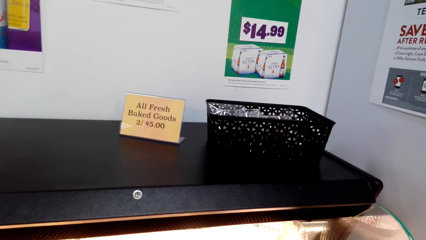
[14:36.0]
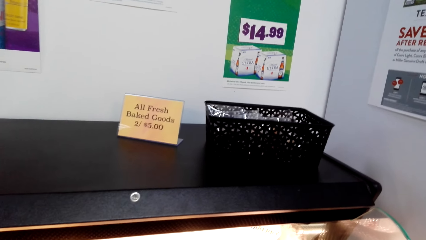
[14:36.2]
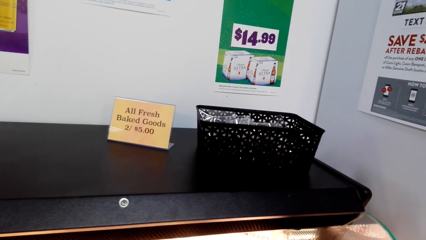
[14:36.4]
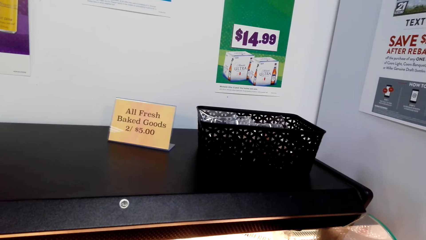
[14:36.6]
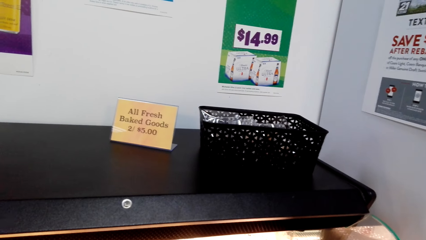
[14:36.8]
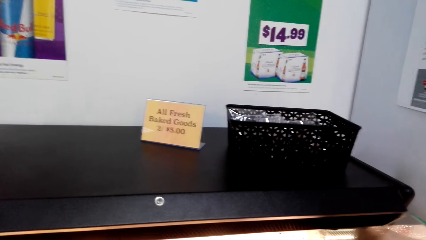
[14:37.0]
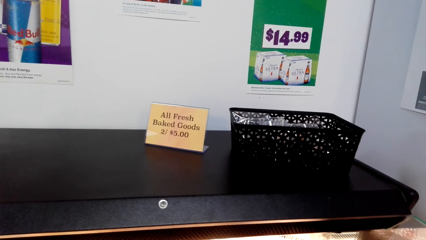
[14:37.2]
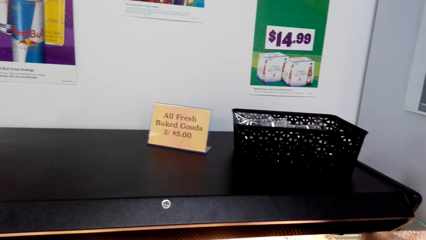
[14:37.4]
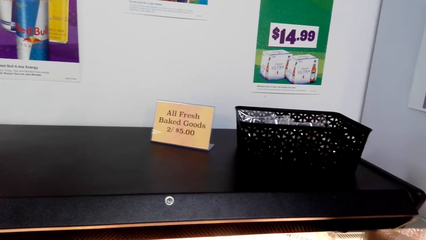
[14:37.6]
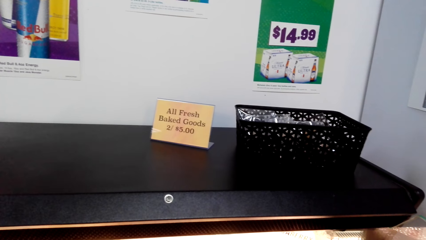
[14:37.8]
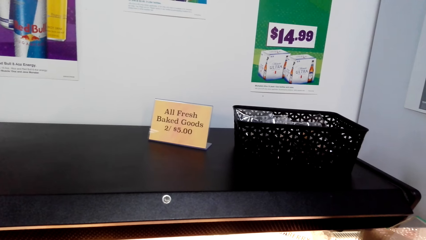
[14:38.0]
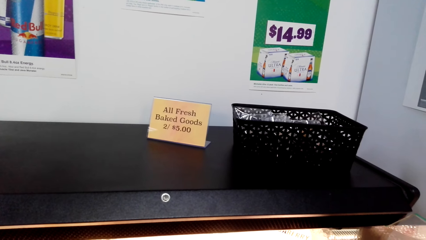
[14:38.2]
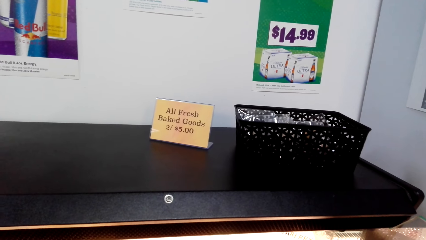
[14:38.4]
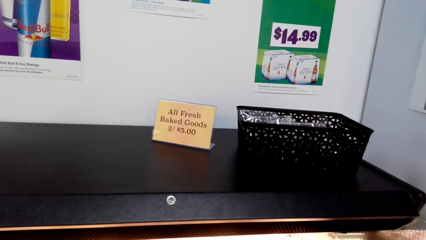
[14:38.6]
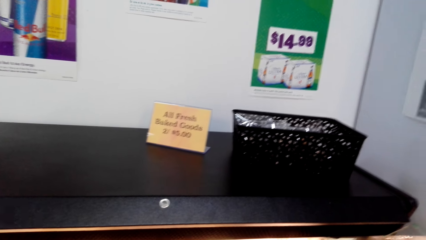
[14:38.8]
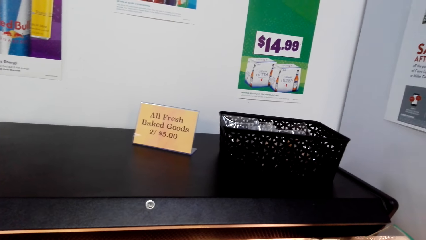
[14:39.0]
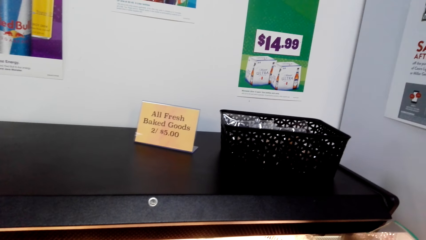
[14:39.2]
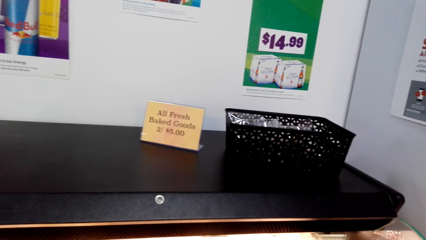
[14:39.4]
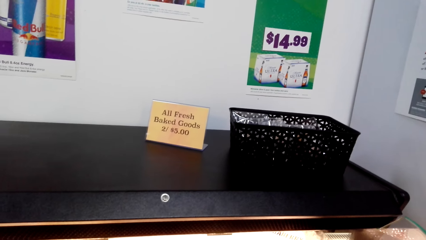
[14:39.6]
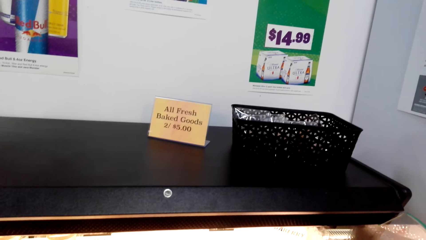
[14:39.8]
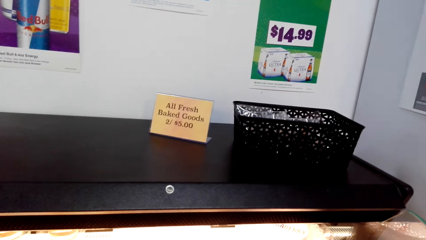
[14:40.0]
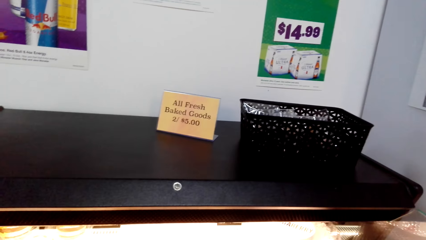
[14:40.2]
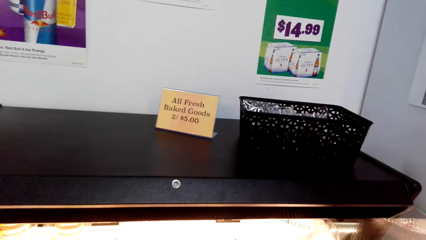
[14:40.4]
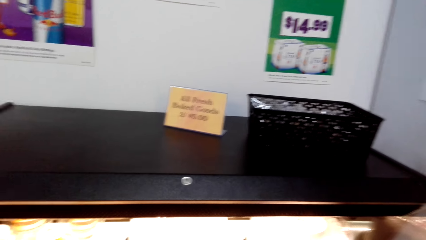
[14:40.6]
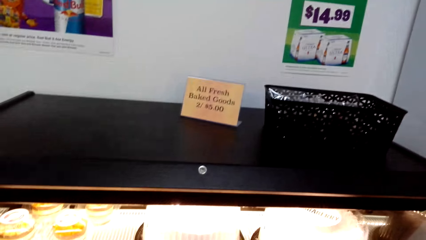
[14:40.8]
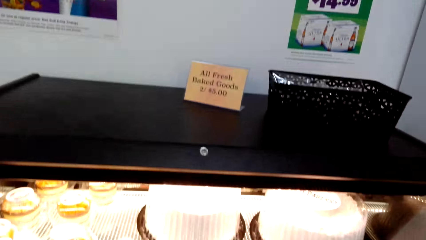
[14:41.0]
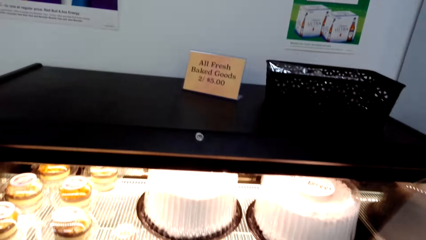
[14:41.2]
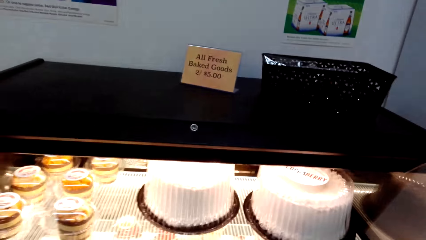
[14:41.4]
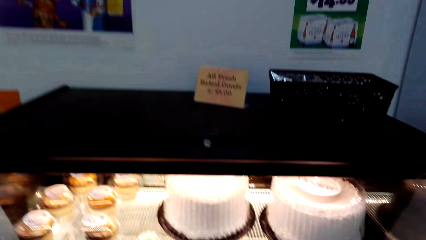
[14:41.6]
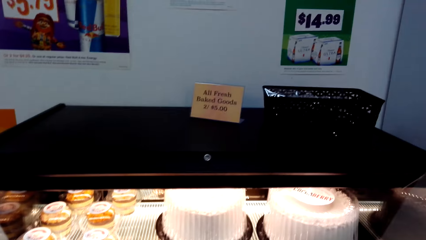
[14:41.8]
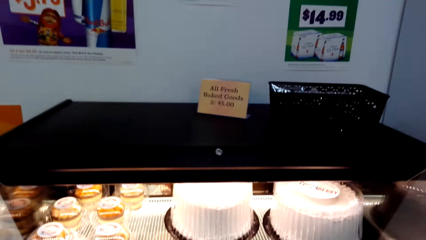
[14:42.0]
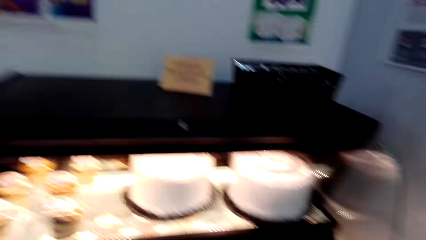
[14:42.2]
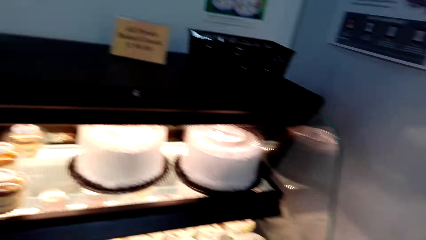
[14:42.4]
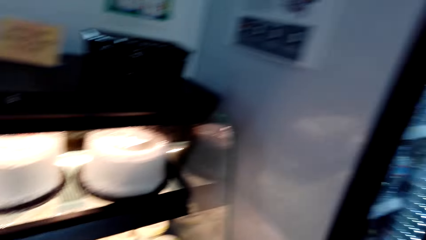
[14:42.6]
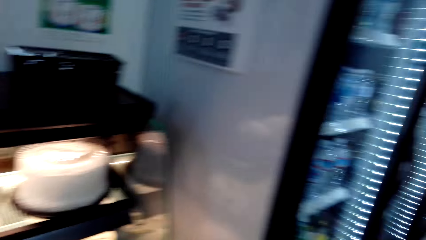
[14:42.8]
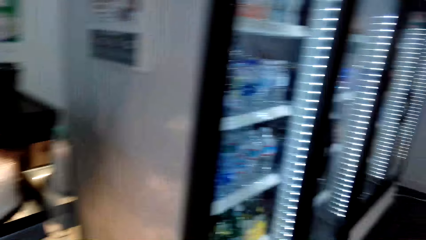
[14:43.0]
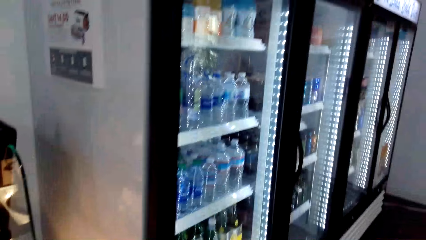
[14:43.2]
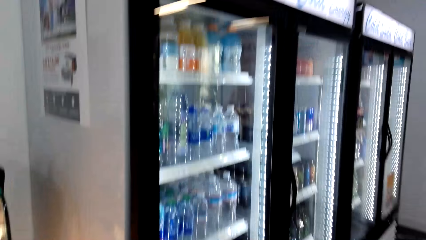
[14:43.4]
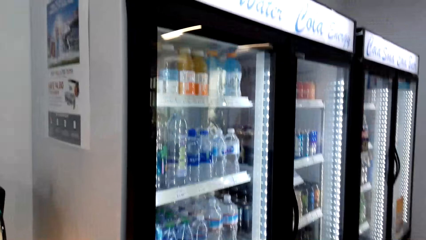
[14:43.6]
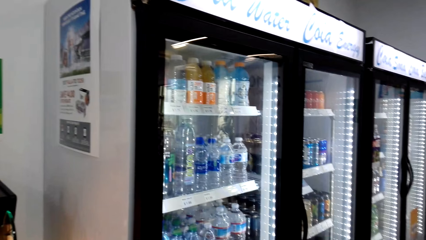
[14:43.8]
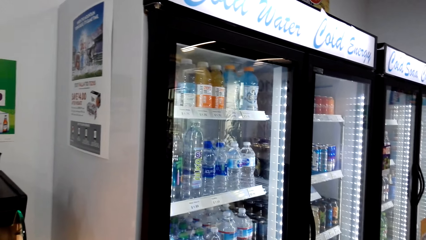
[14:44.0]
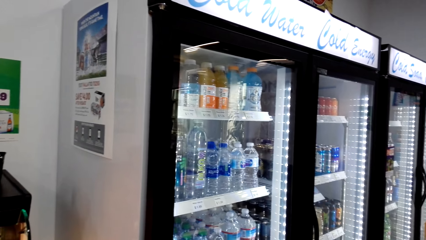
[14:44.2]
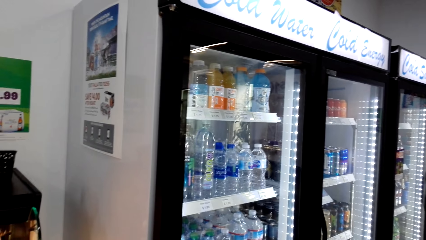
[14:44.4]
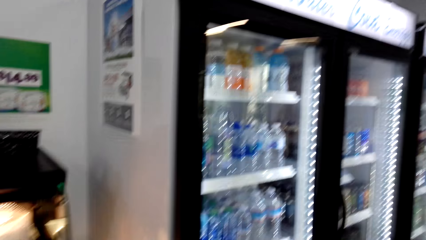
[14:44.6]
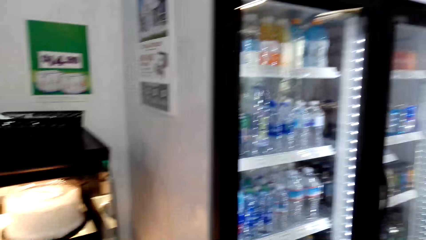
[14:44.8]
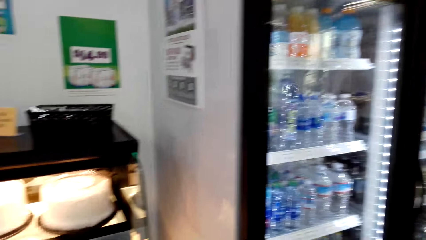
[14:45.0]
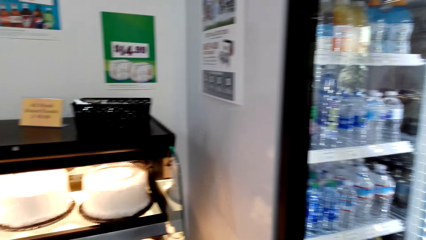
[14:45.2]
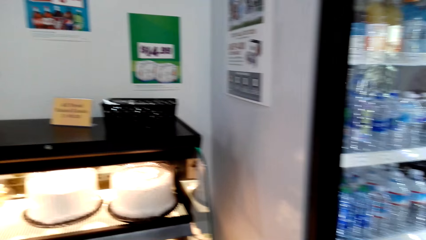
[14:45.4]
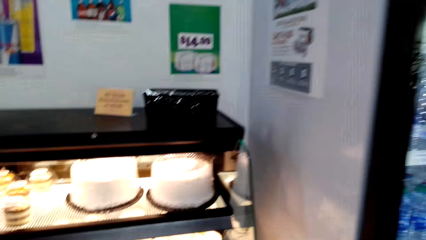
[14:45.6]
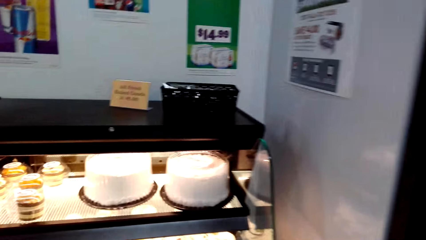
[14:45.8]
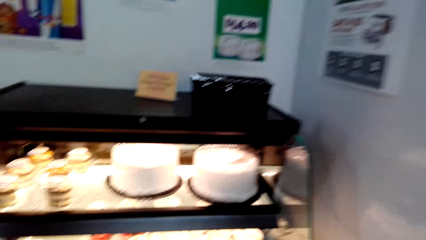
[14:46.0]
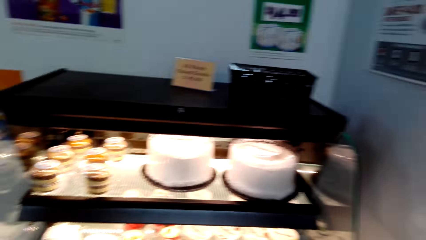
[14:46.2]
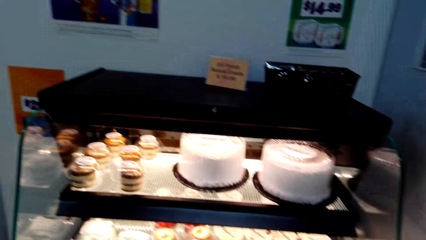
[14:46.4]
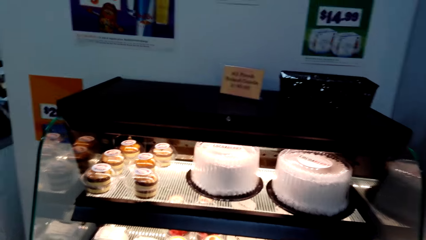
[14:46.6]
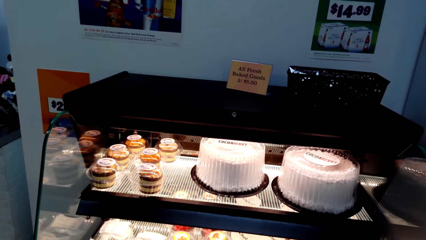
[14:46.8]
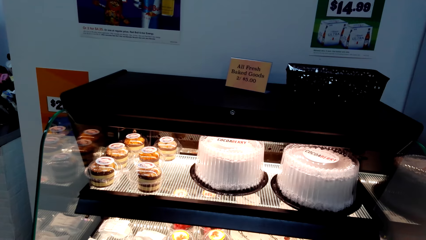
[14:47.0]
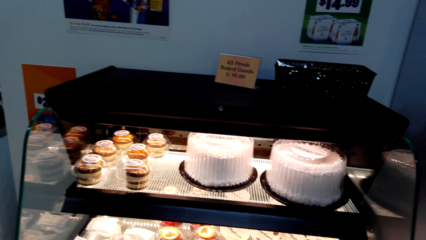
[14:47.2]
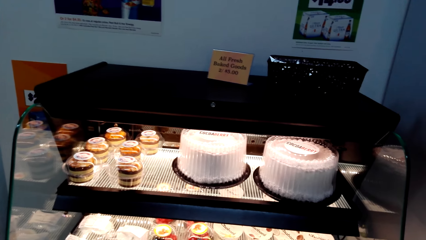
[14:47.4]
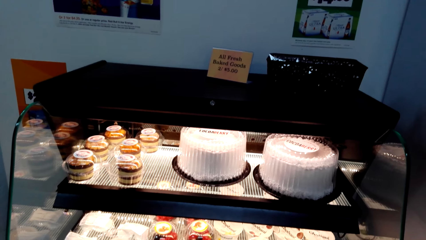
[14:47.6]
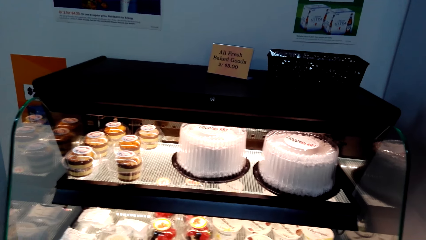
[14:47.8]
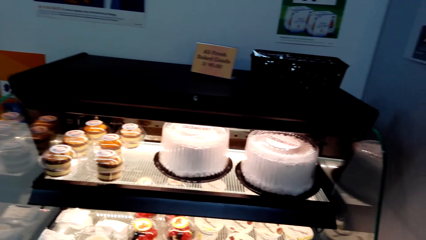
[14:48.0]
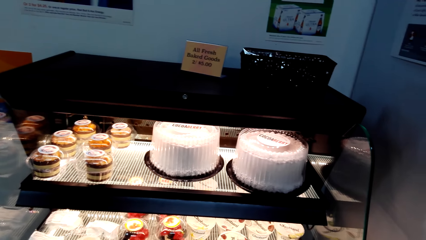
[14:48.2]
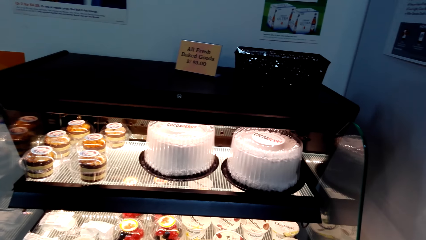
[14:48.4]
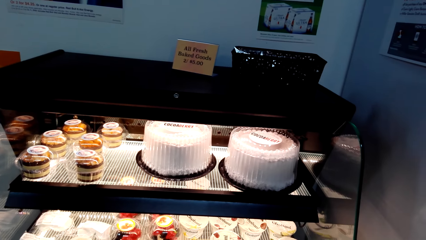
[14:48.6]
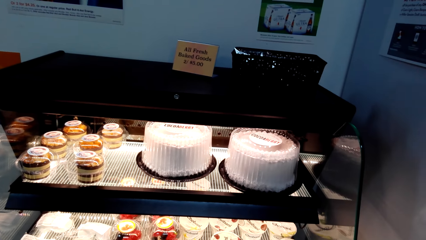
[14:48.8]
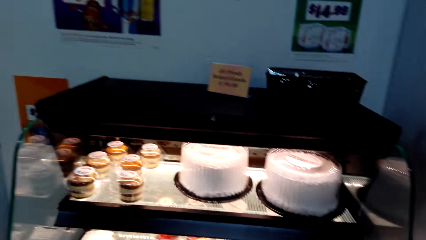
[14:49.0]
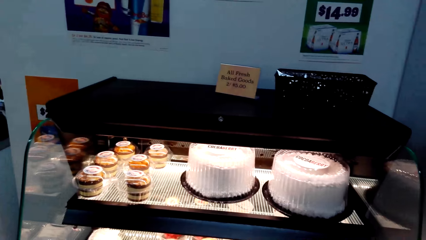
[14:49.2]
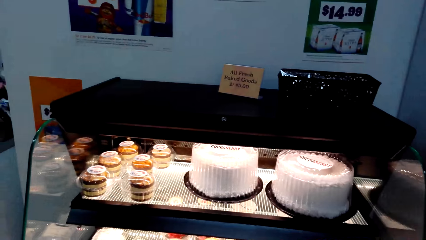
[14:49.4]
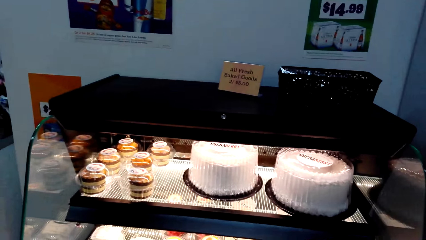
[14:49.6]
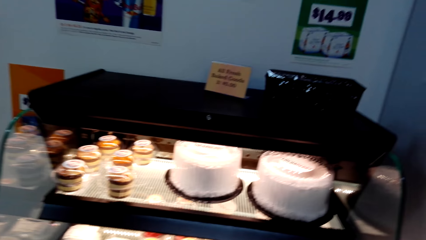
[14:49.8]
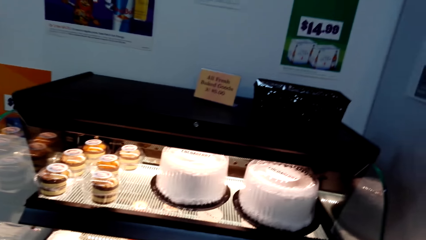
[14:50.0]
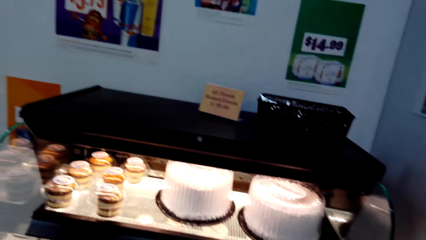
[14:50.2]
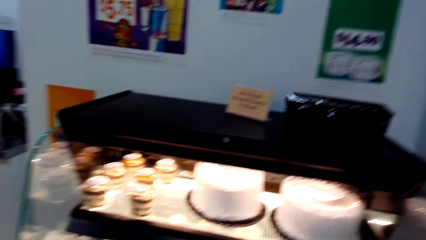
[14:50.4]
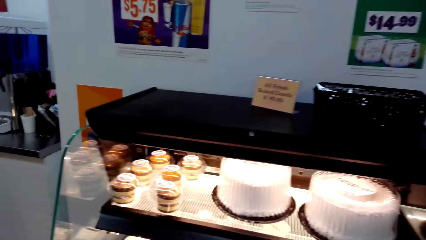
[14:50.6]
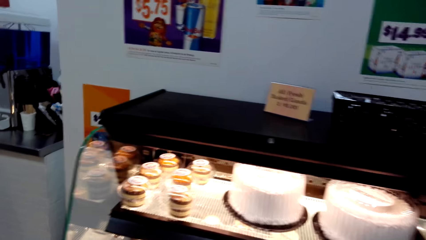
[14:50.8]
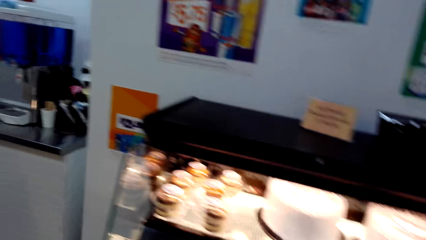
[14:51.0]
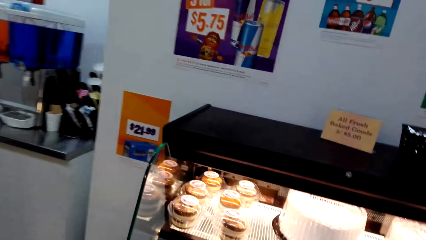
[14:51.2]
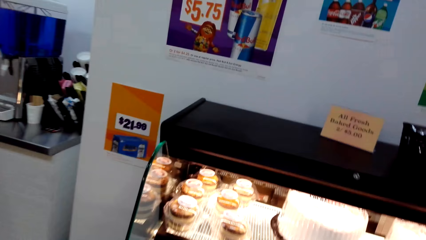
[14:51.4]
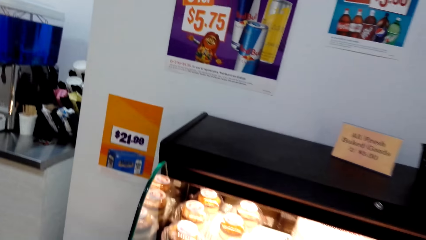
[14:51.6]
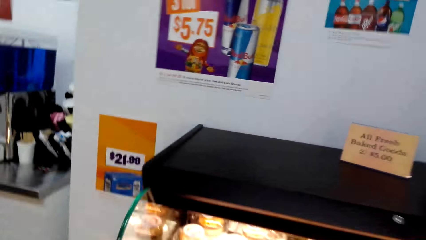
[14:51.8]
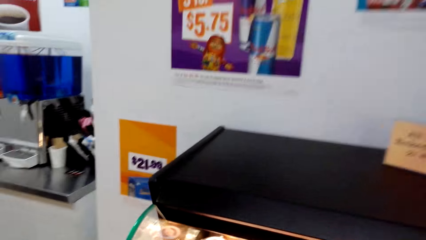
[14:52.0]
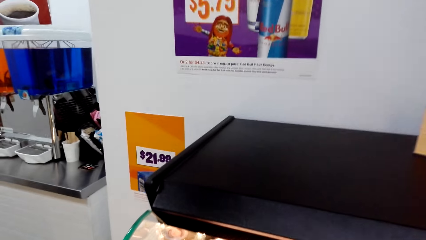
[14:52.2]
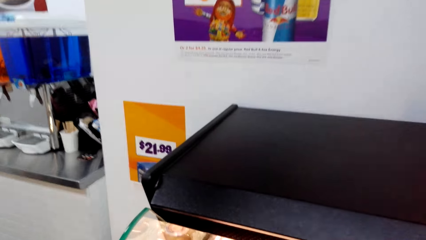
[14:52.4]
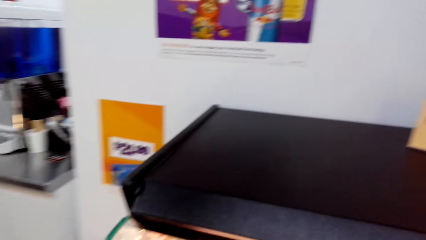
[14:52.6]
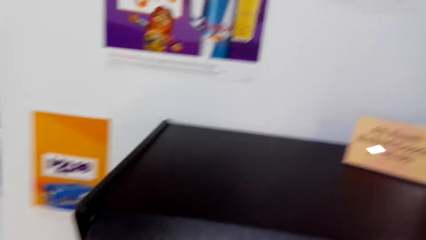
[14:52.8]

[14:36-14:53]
The camera wearer looks around.
